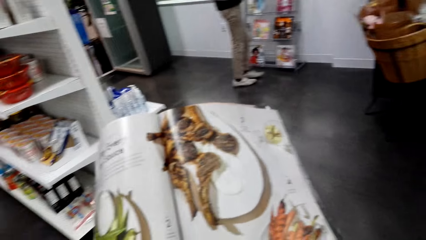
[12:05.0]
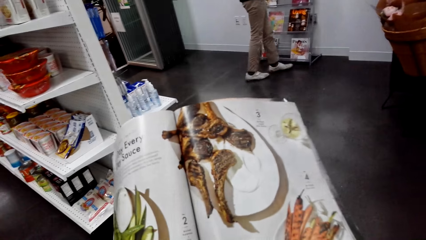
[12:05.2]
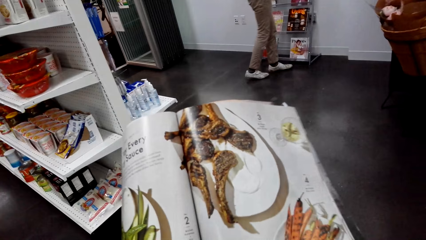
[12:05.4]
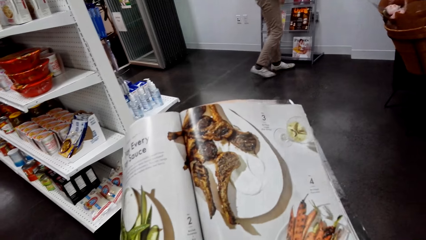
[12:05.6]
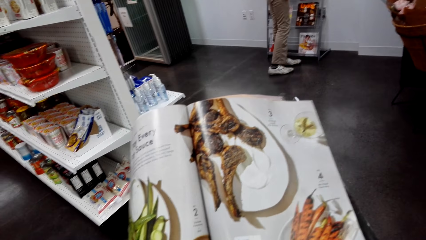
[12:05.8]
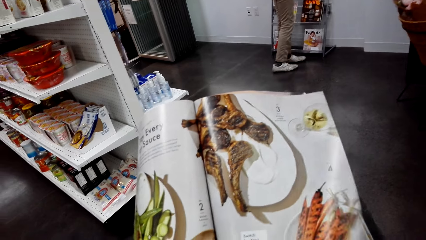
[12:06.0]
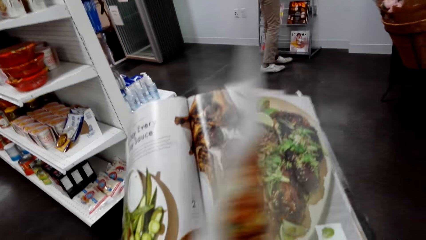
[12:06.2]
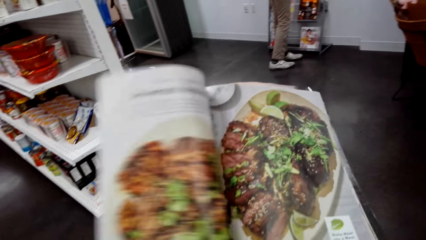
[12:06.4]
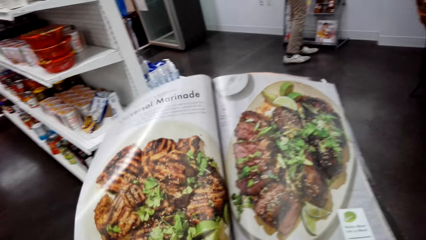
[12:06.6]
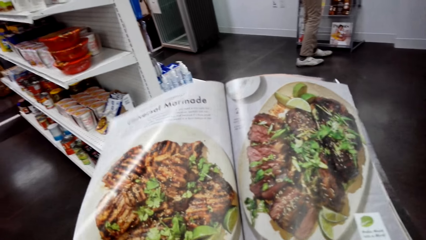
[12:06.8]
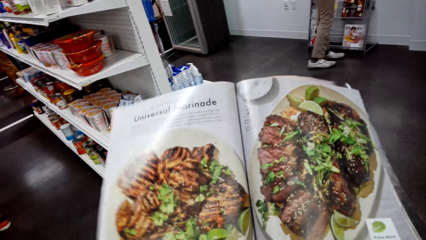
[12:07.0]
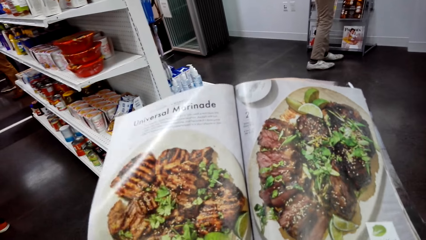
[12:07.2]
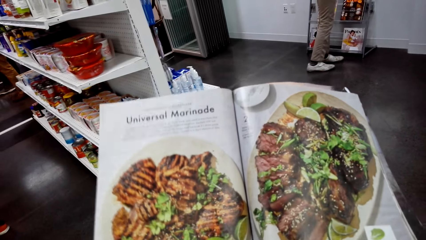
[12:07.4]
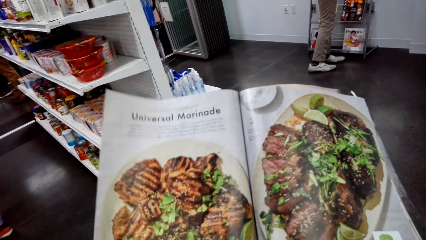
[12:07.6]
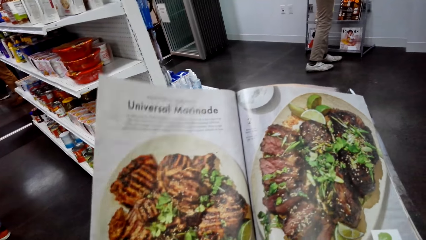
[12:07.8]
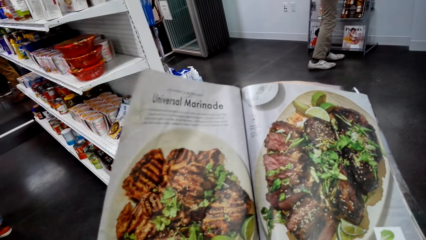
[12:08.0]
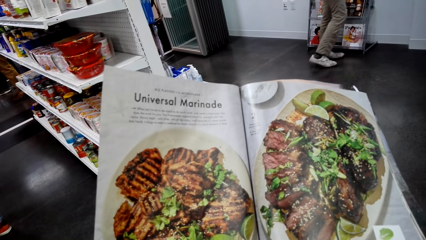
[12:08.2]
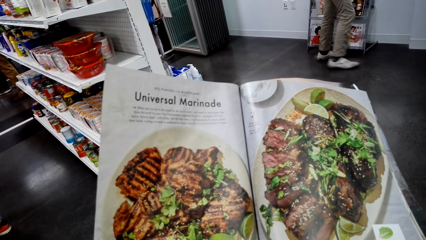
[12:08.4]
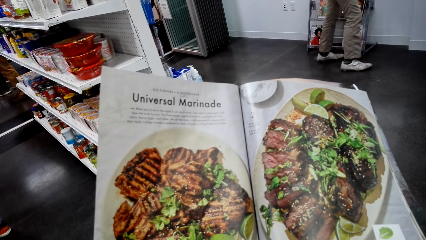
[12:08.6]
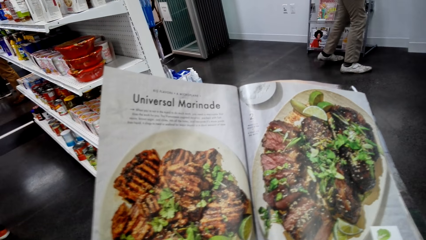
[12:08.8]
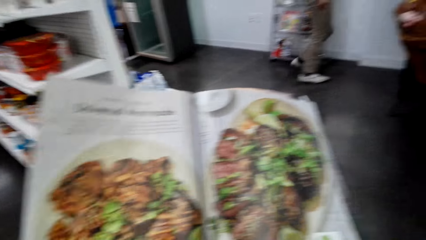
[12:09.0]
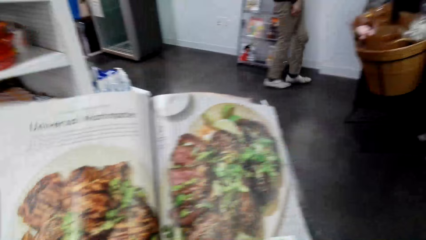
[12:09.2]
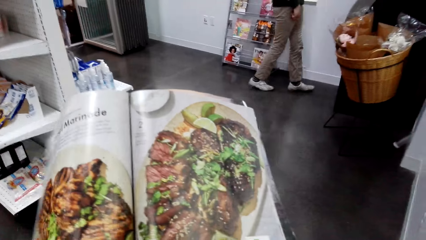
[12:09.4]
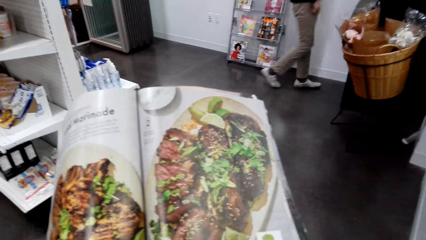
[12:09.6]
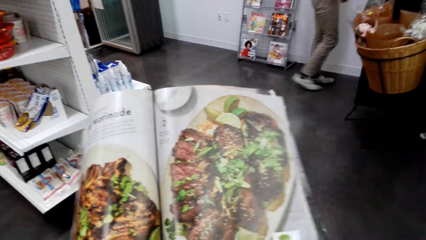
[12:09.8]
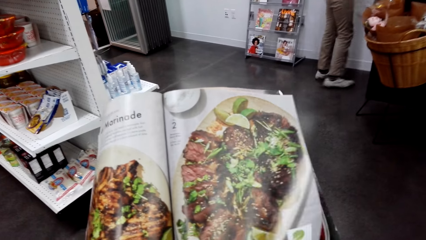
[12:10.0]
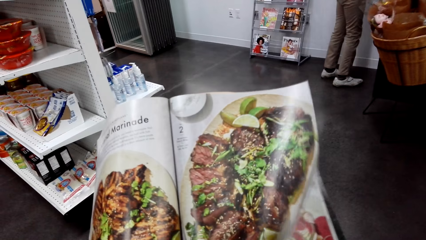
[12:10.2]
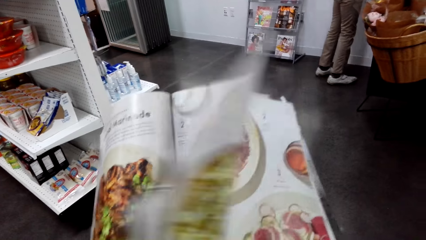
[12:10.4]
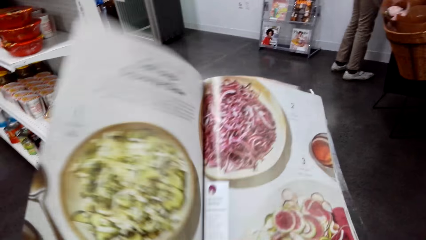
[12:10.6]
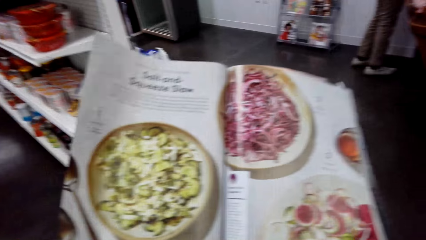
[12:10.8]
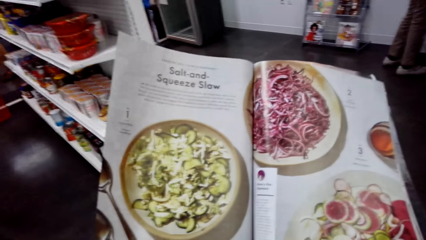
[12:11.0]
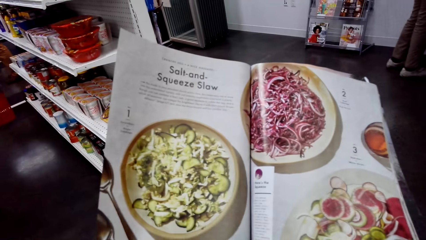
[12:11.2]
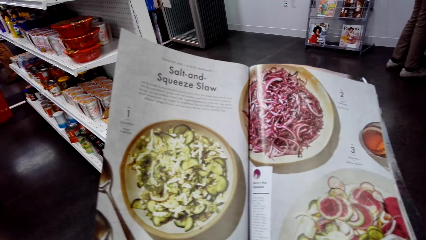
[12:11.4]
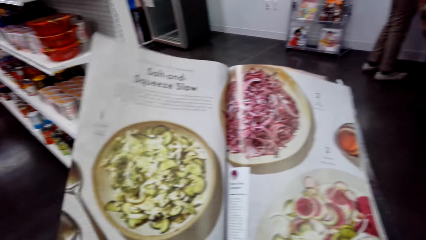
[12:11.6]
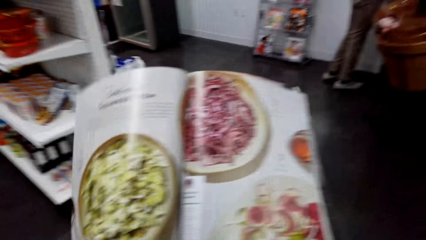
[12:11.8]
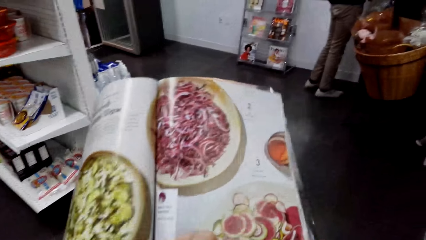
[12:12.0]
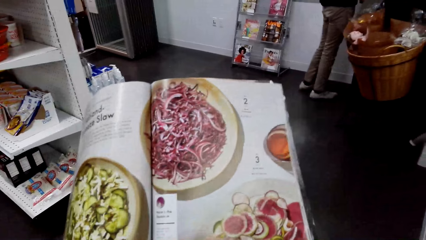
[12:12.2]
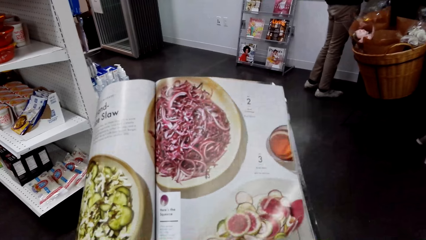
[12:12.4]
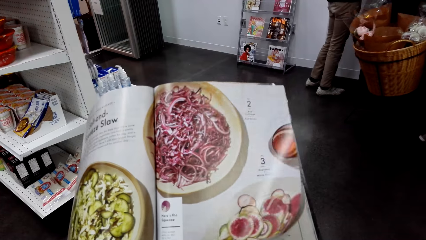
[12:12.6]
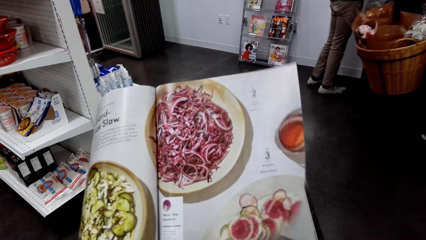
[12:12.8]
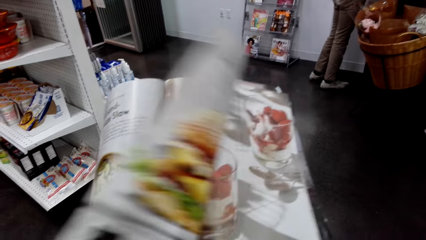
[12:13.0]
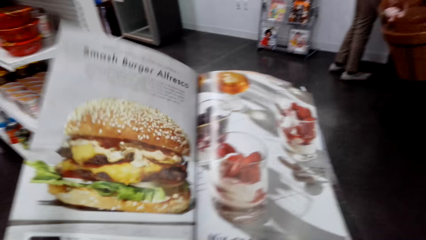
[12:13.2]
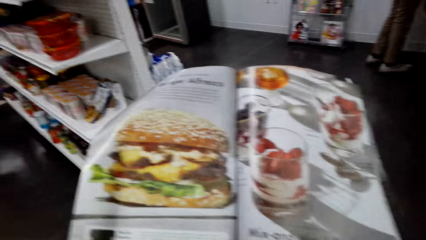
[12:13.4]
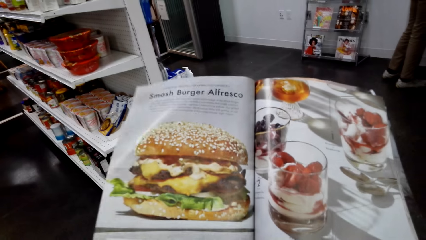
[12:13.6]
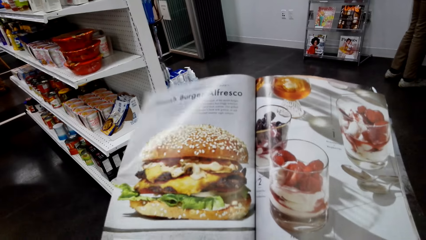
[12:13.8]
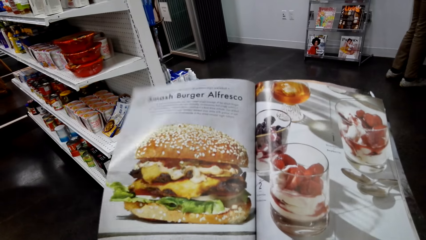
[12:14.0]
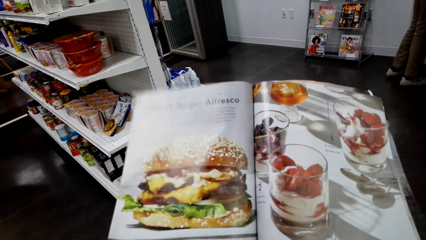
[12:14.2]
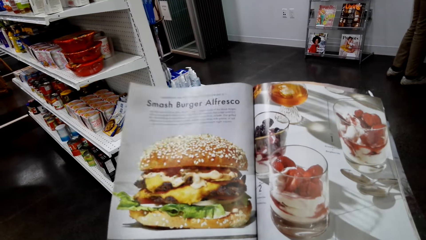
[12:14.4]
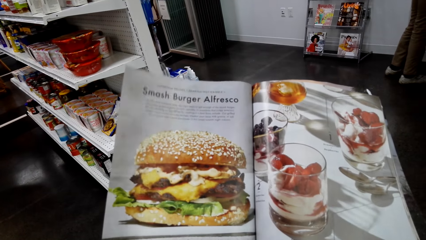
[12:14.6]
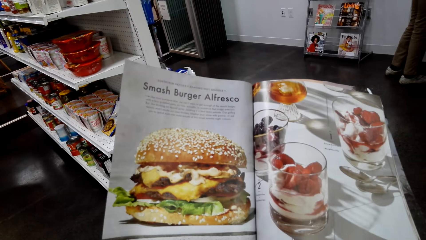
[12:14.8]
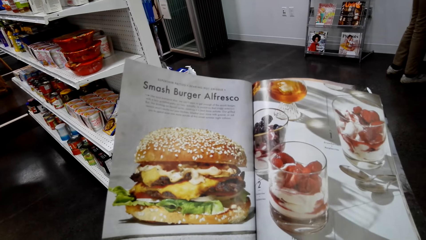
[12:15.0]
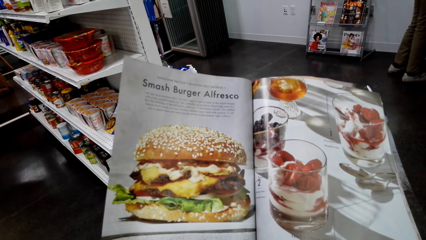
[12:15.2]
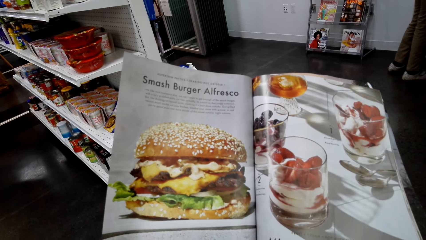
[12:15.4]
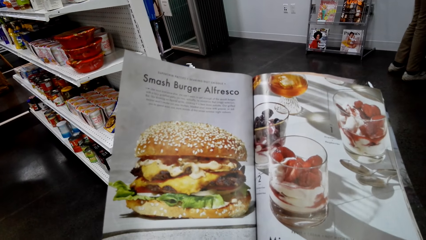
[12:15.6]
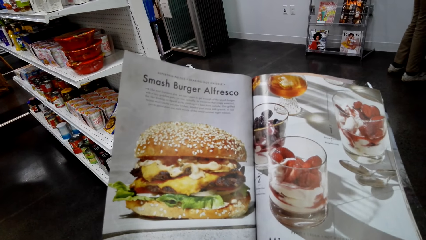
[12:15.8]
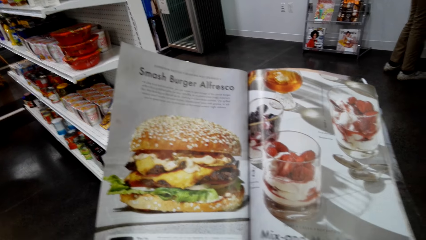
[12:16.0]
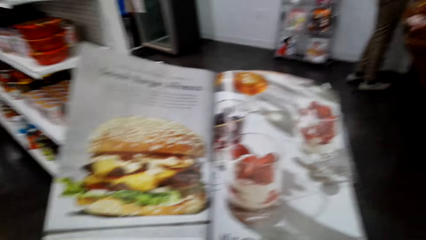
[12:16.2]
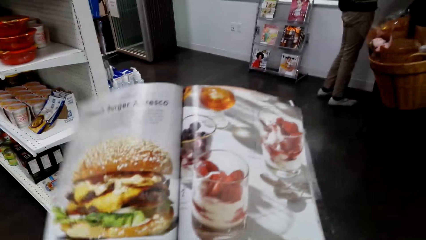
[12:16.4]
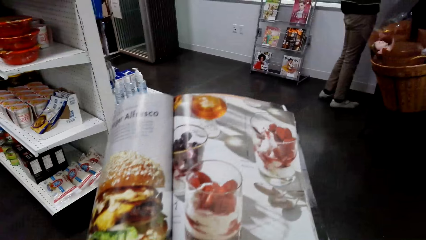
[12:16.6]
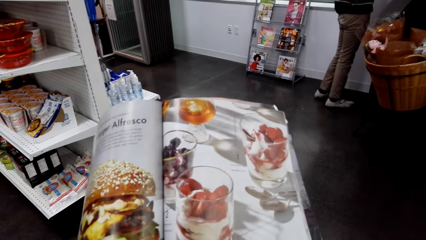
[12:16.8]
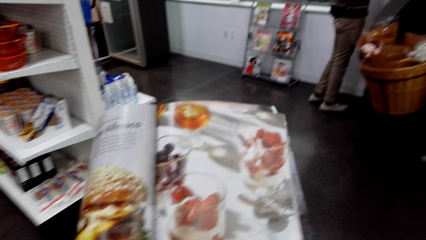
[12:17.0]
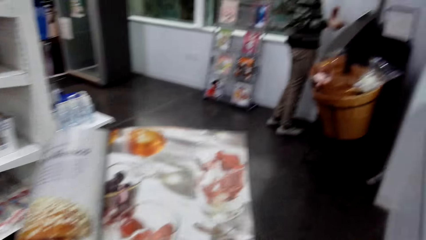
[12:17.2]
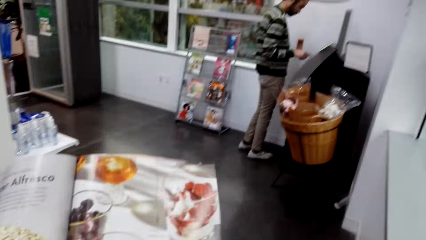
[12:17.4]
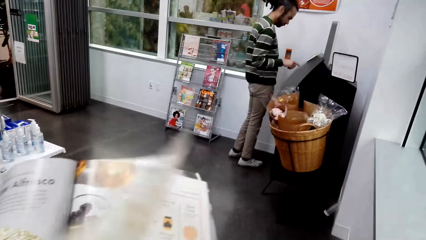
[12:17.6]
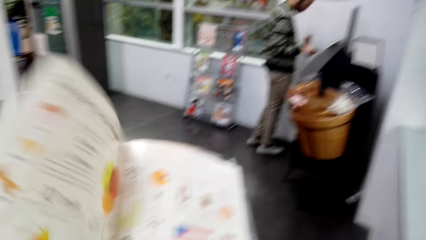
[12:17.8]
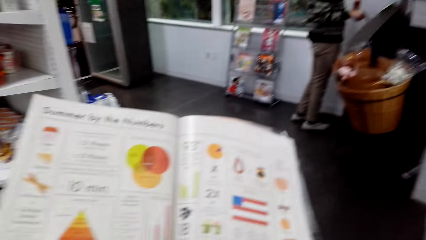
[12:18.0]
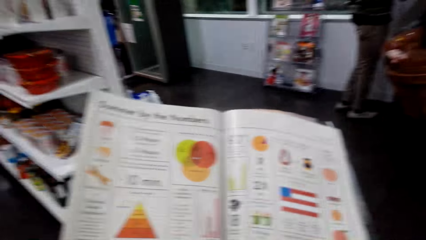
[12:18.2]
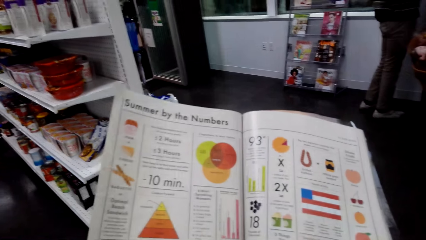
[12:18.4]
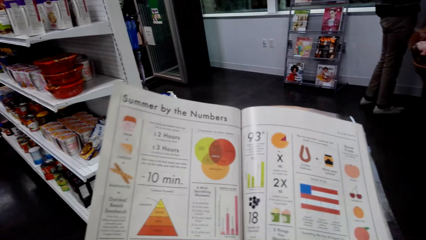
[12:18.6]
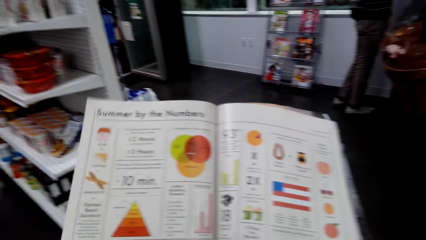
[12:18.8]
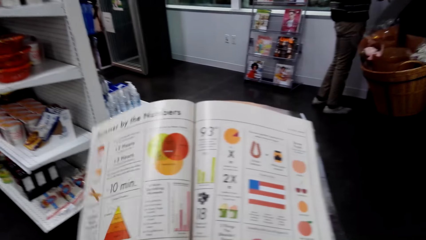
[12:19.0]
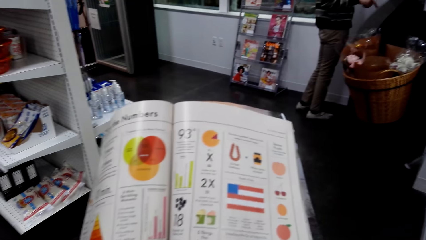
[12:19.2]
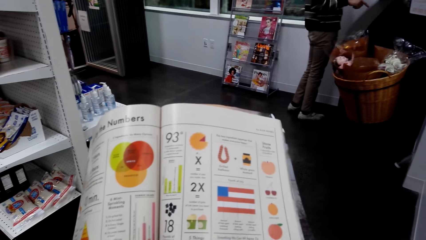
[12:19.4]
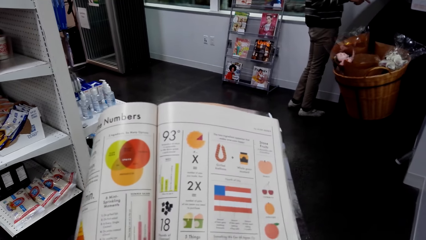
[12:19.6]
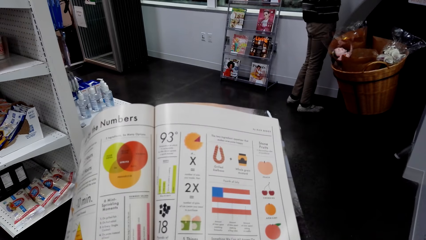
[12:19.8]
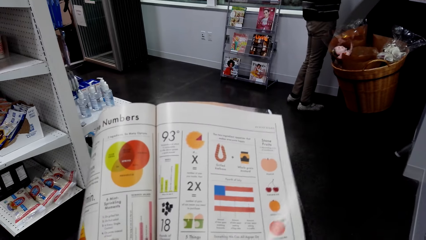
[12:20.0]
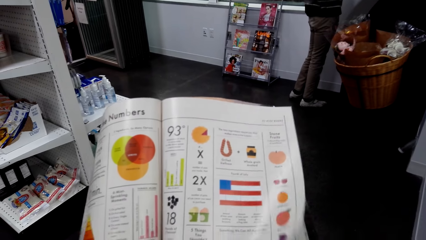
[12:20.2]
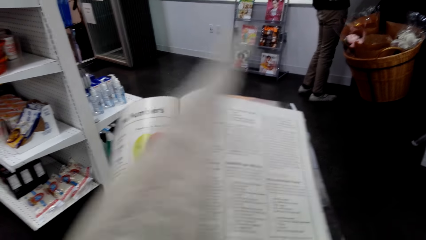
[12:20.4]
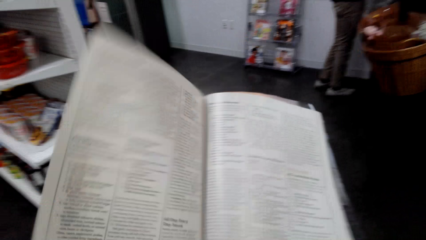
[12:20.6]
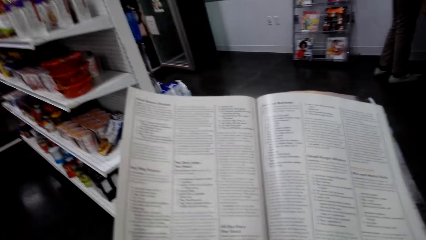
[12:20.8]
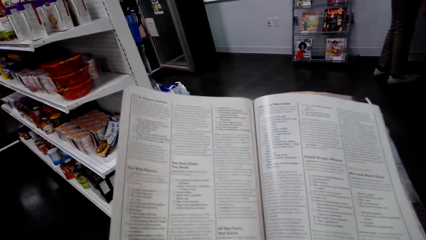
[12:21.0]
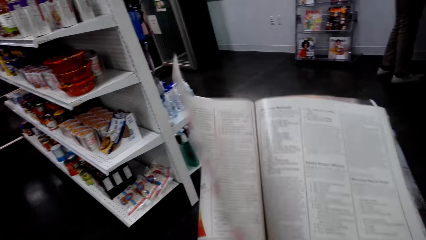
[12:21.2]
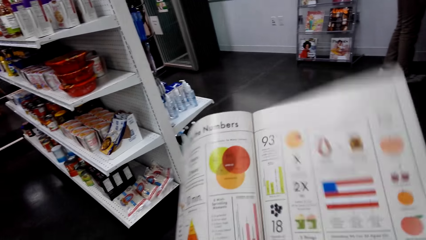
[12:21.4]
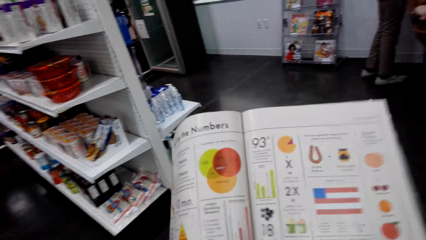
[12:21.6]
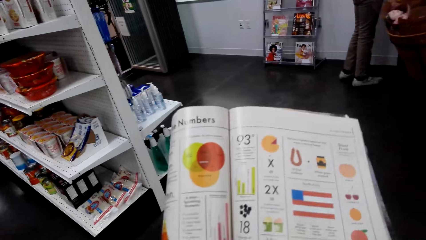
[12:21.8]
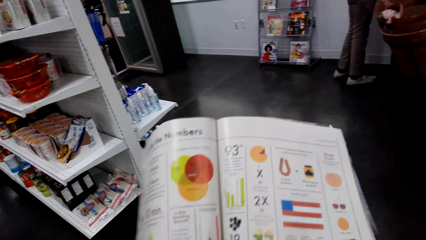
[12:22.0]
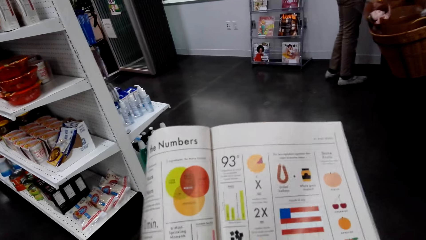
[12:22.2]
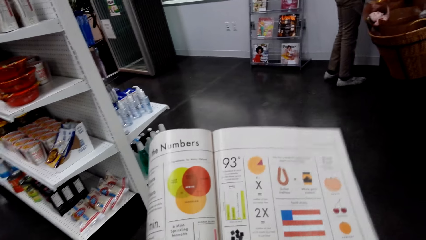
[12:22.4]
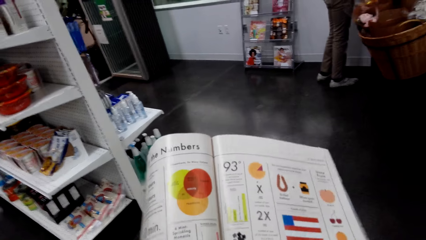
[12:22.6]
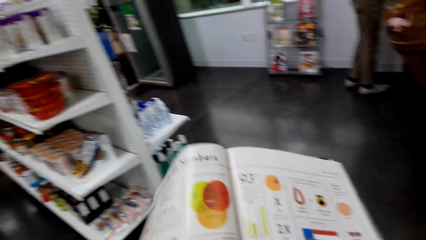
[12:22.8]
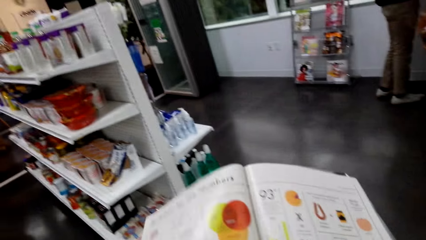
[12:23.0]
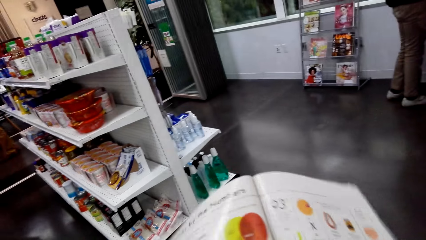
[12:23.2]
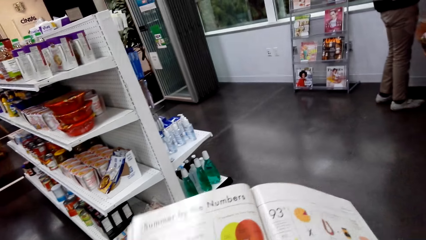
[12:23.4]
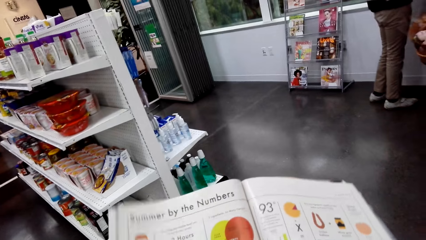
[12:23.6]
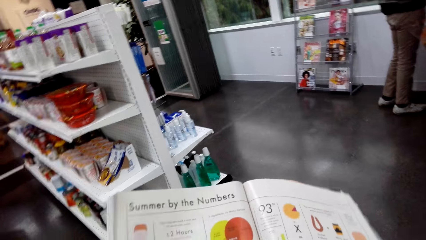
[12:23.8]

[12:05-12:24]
A man stands in front of the display rack. The camera wearer opens a page in the booklet brochure and looks at the open page of the booklet brochure. The man walks around. The camera wearer opens a page in the booklet brochure and looks at the open page of the booklet brochure.
